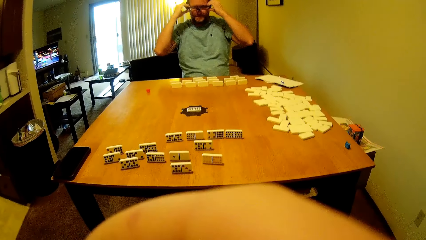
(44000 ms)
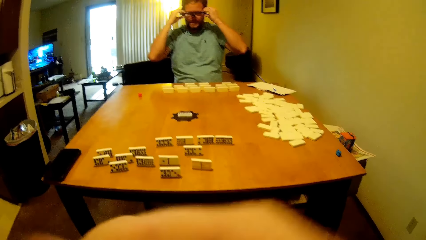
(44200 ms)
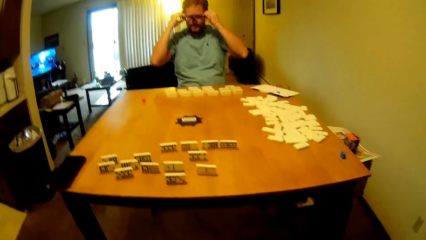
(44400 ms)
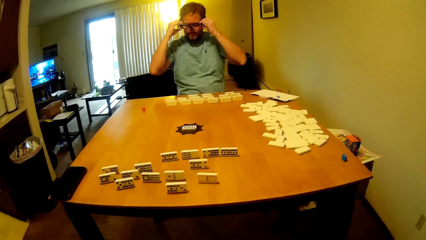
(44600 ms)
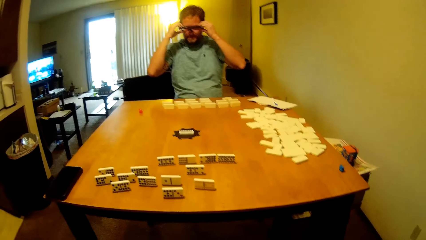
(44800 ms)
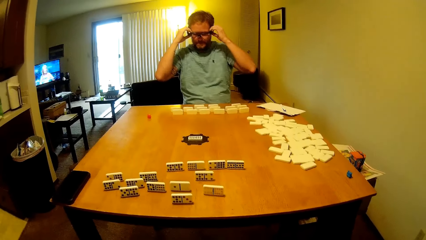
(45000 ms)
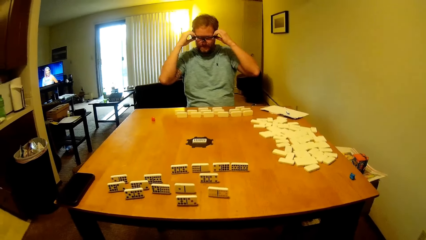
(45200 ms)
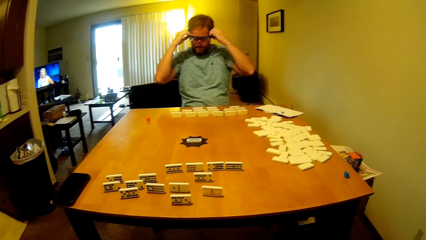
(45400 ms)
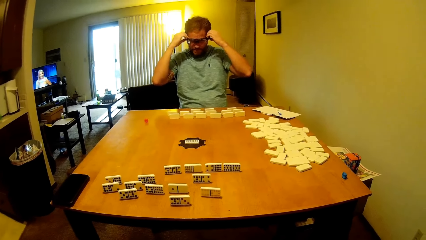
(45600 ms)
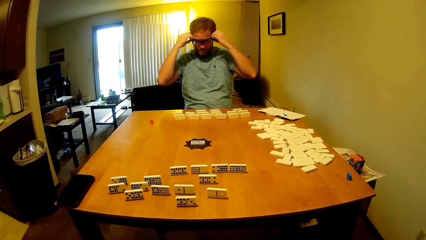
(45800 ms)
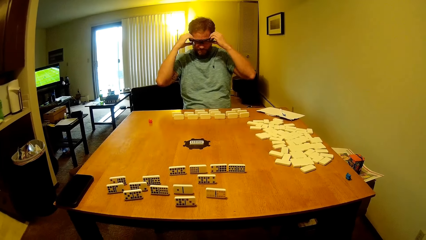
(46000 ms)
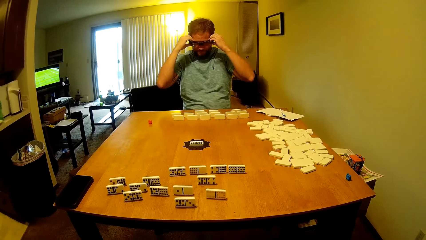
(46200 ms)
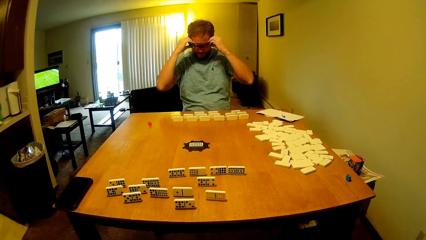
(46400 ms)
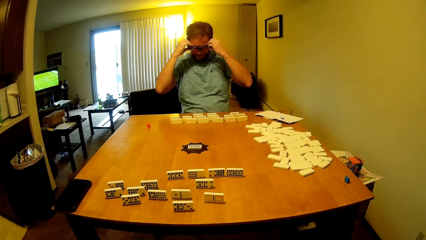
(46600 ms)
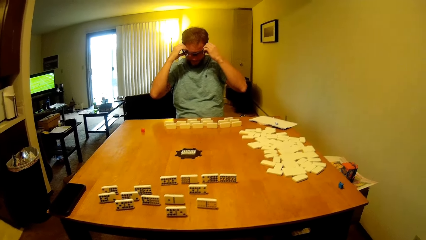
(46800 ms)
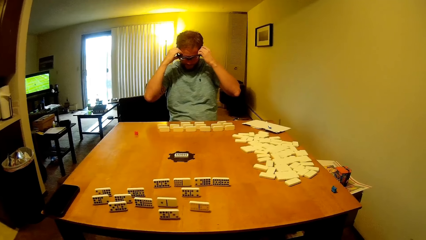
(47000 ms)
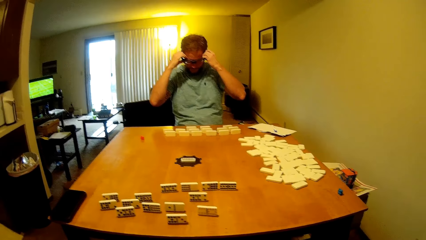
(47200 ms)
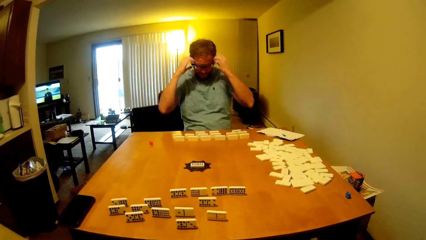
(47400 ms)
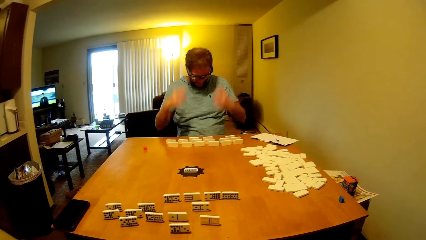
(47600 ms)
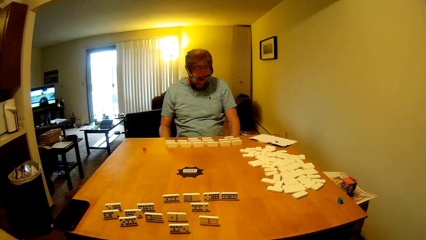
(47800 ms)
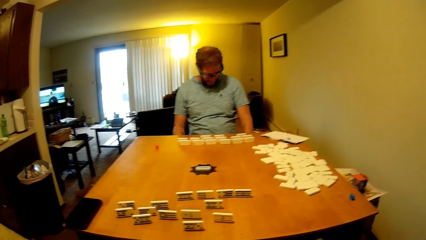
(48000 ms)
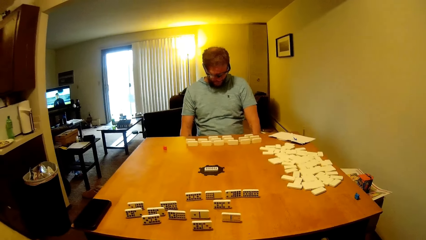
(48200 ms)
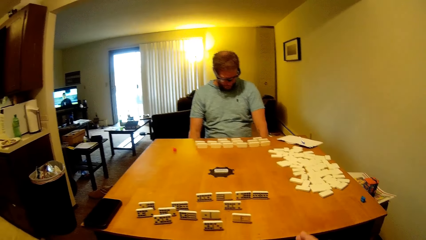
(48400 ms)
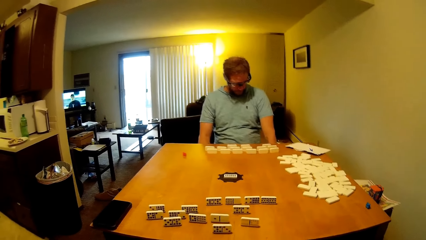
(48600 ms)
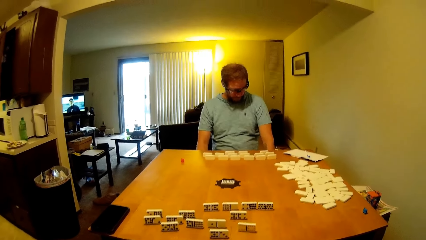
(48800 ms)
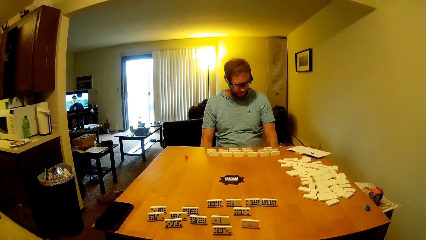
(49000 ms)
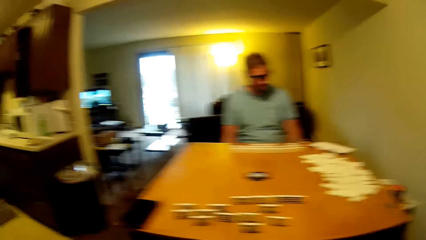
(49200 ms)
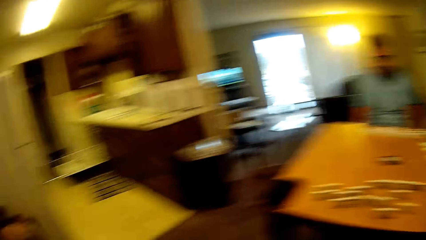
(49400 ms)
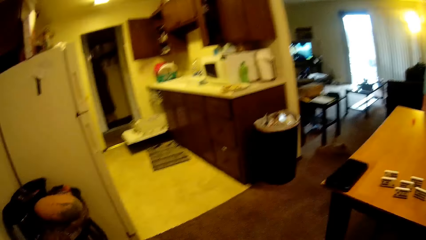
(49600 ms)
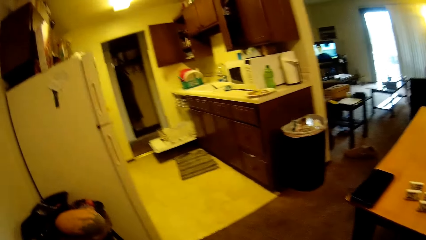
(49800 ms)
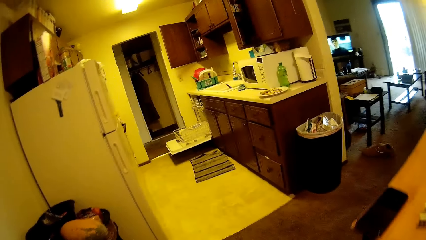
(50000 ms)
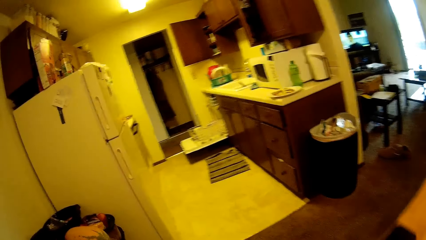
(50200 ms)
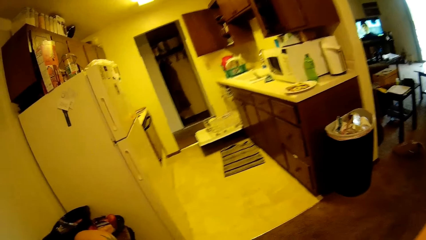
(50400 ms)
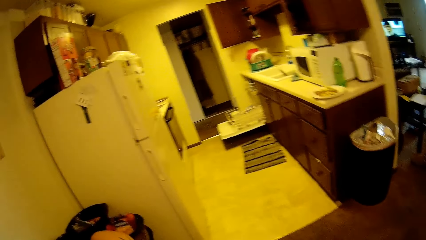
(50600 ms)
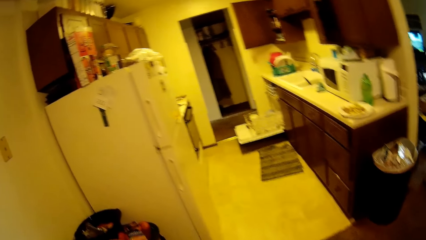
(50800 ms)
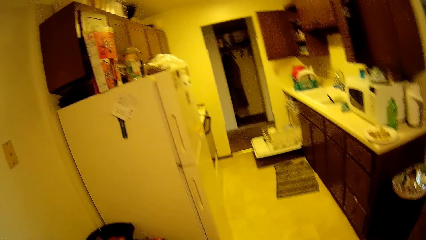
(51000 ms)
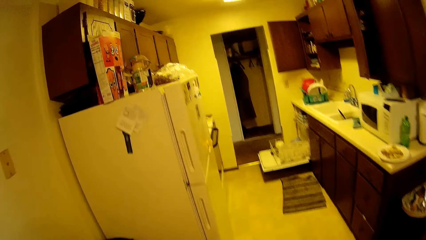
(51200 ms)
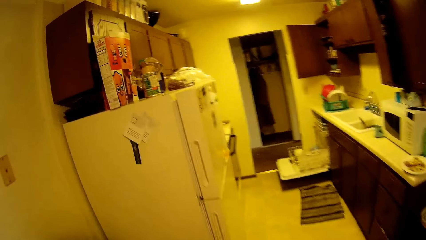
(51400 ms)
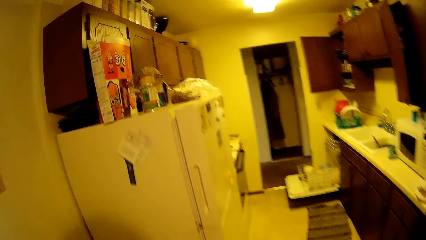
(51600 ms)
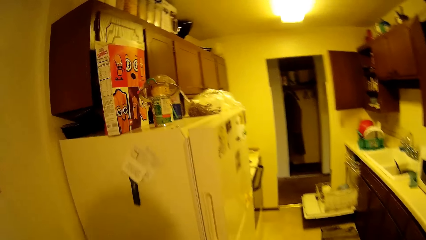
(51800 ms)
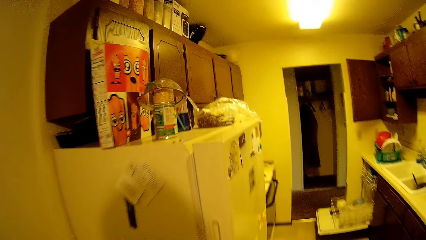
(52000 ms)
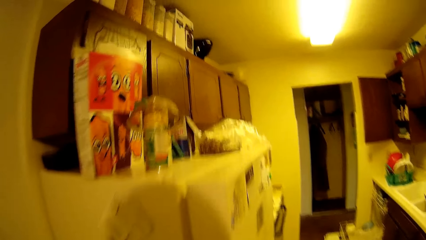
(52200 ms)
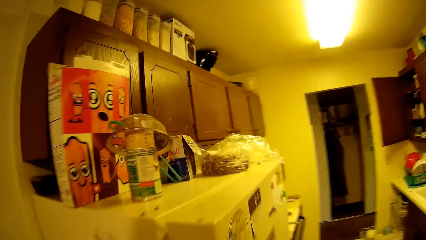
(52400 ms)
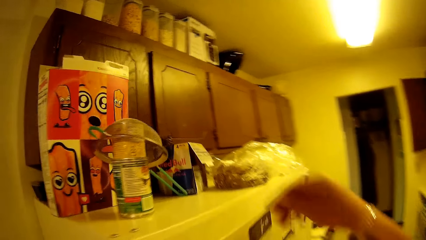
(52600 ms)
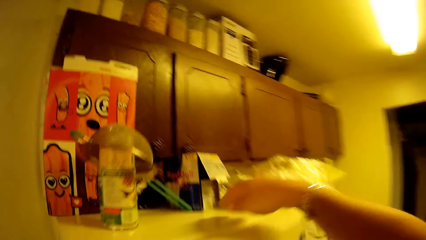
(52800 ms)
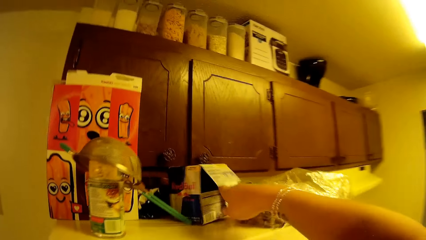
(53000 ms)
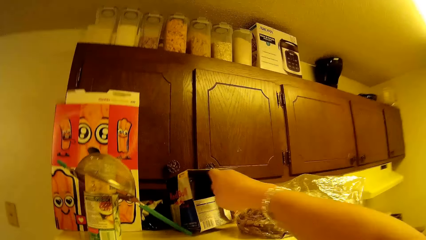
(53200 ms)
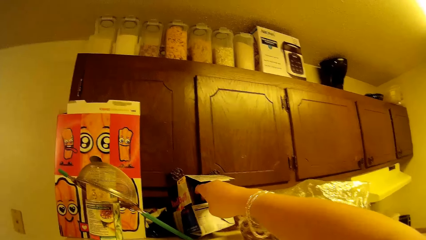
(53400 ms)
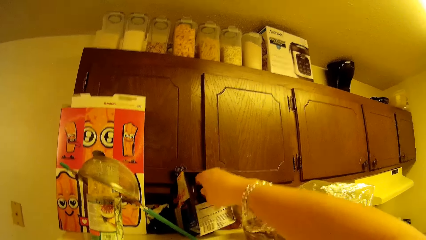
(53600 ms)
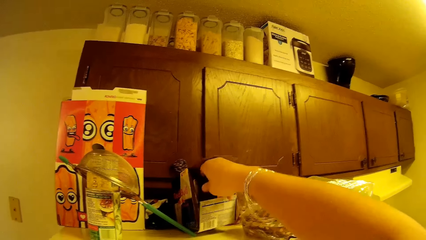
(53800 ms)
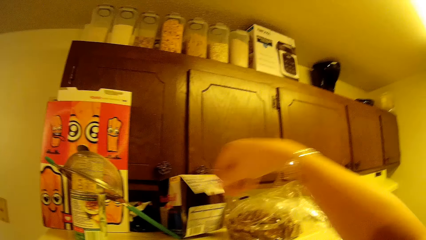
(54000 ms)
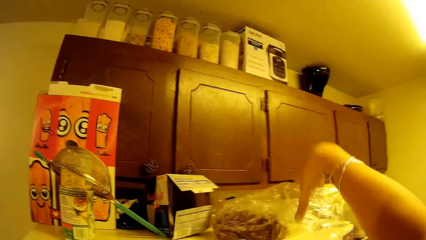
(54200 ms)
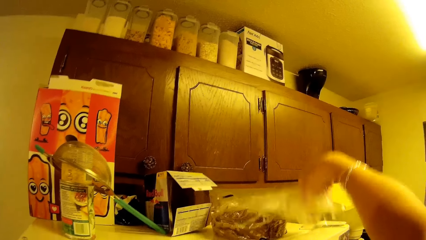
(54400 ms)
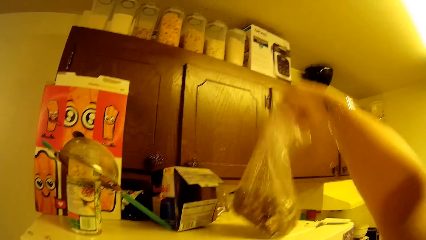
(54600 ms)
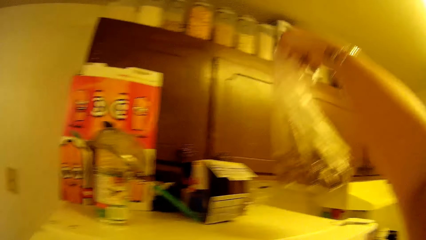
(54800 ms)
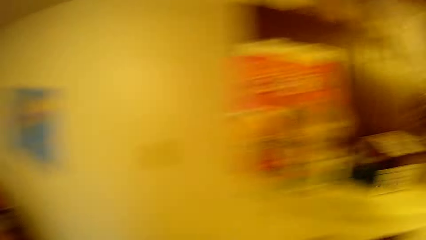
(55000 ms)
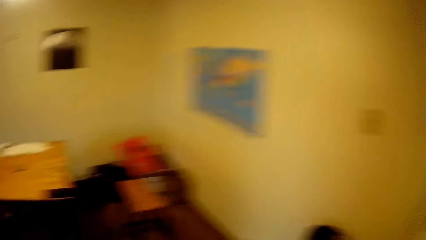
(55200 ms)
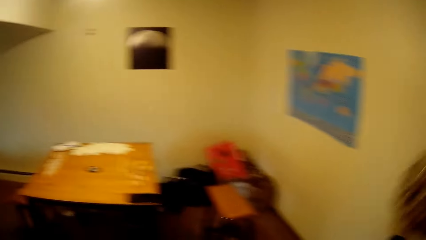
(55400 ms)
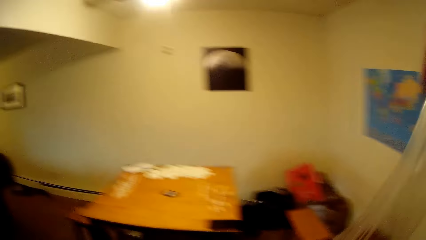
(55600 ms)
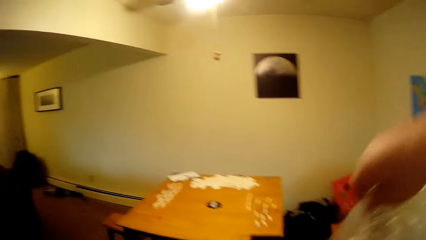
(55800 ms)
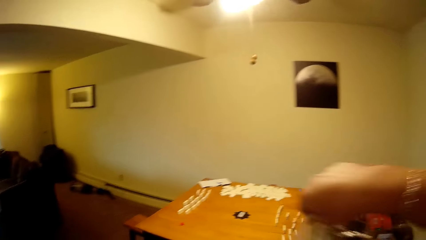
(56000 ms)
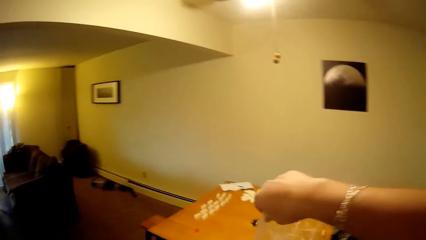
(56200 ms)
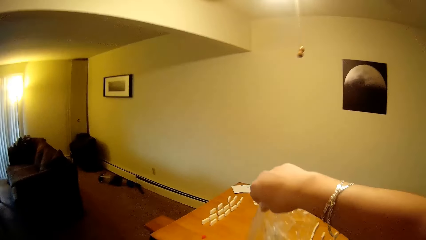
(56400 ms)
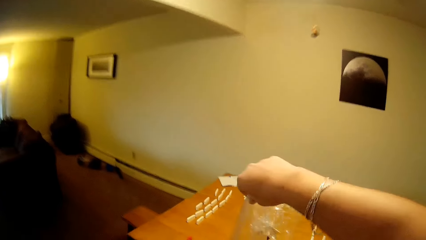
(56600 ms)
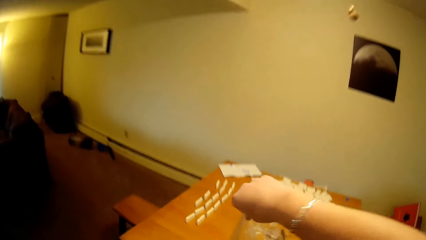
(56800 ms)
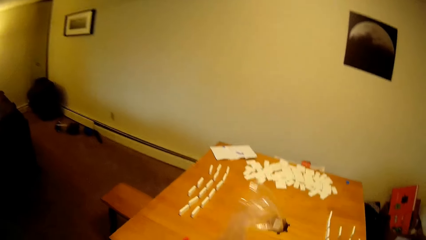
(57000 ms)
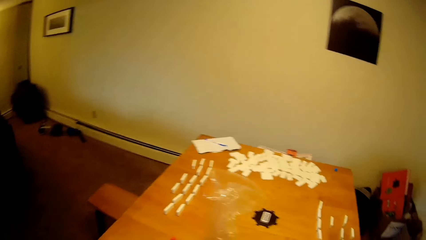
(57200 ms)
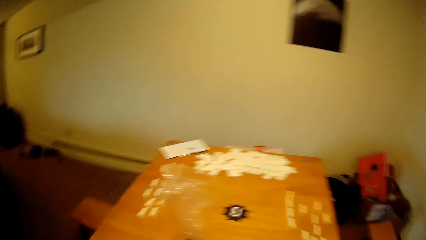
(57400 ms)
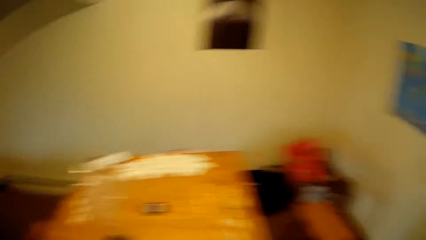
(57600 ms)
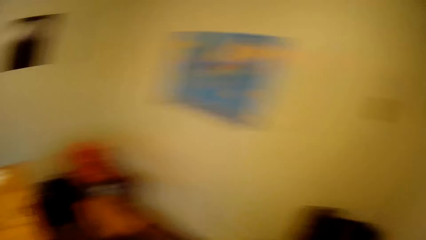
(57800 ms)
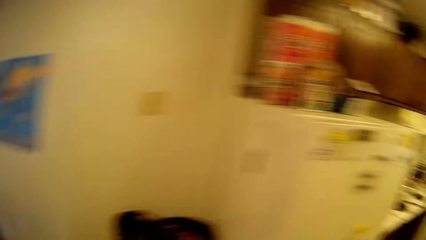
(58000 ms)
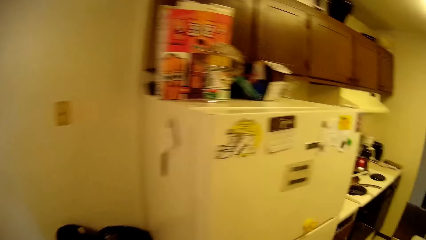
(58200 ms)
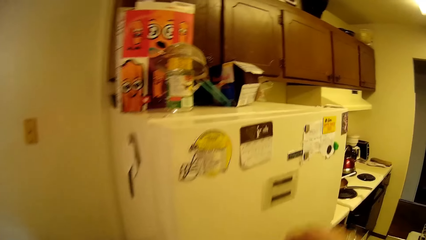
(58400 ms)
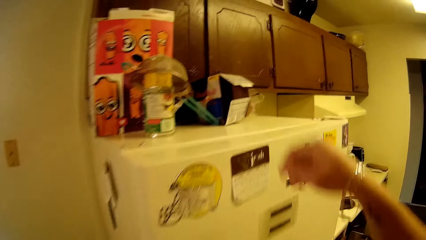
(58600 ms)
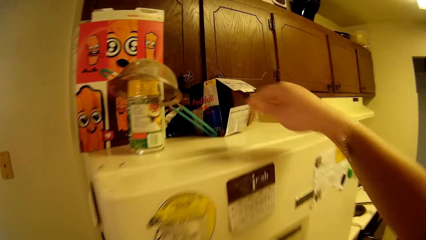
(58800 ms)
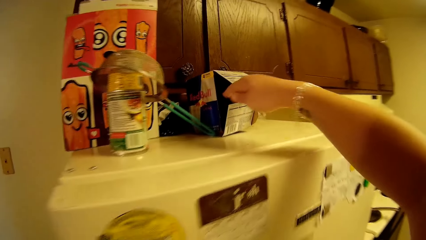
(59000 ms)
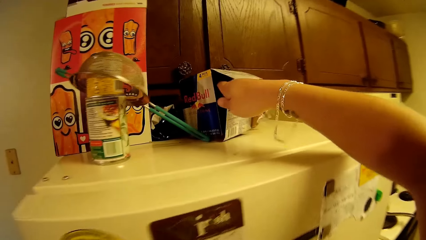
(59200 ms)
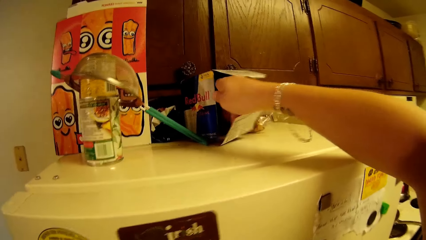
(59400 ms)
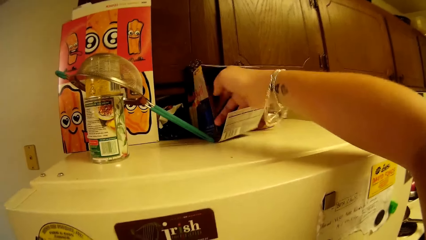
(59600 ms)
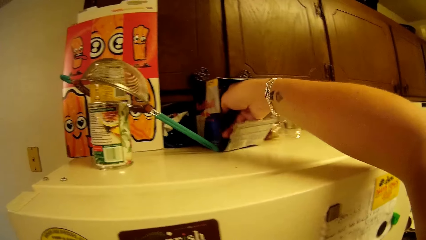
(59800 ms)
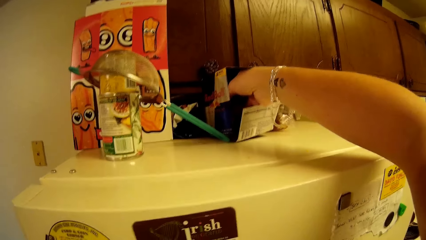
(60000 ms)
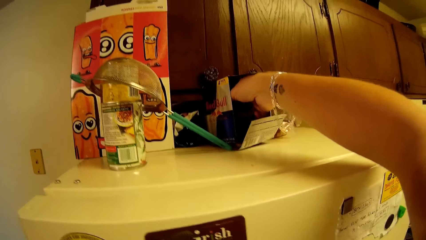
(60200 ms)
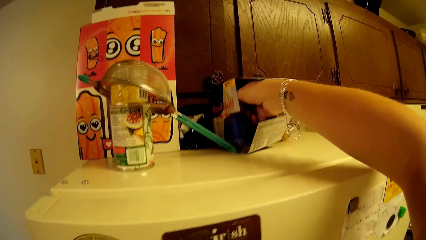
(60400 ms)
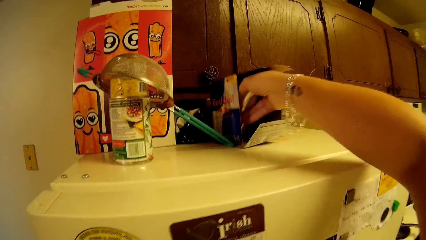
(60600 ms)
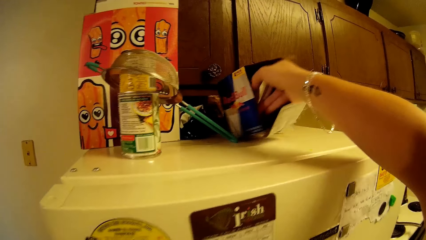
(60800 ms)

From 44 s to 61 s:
The camera wearer walks around the house, looks around, and talks to a man. They touch the red bull box. They walk, look around, and pick up the nylon plastic bag of snack. They put the nylon plastic bag of snack on the table. They walk and look around. The man talks to the camera wearer. The camera wearer picks up the red bull can in the box and talks to the man.
